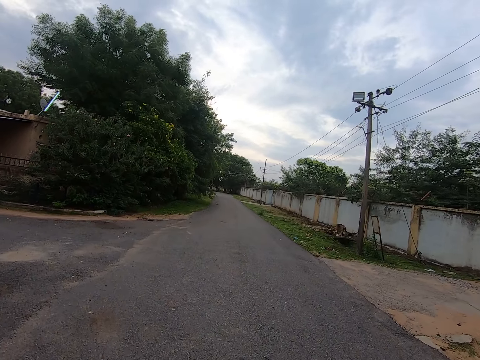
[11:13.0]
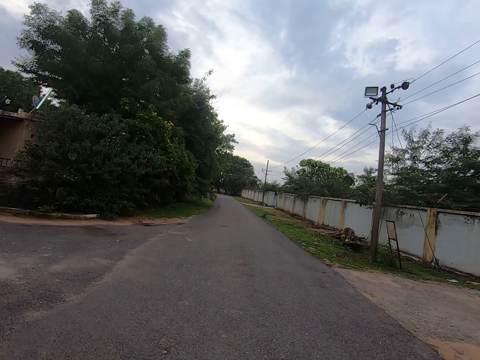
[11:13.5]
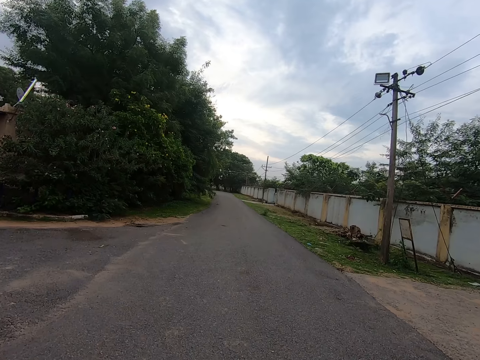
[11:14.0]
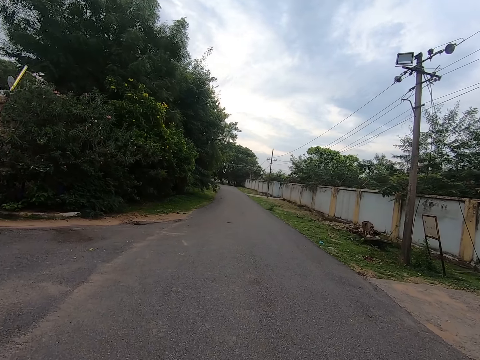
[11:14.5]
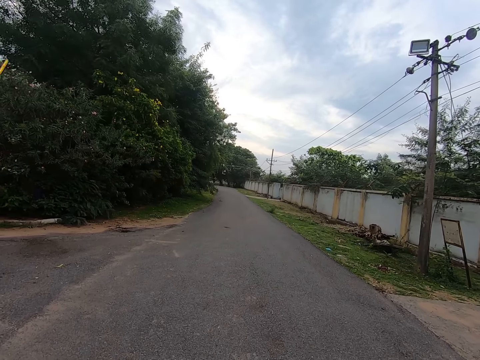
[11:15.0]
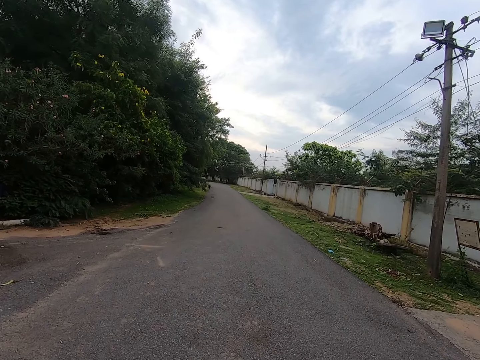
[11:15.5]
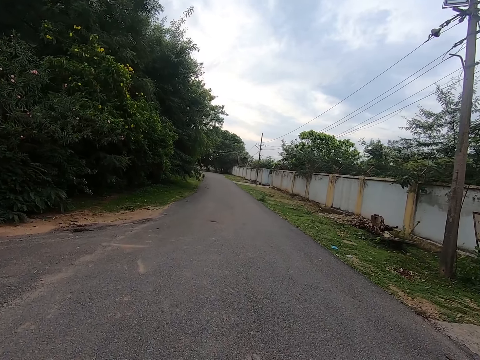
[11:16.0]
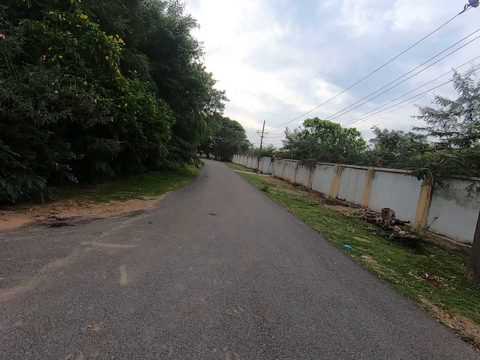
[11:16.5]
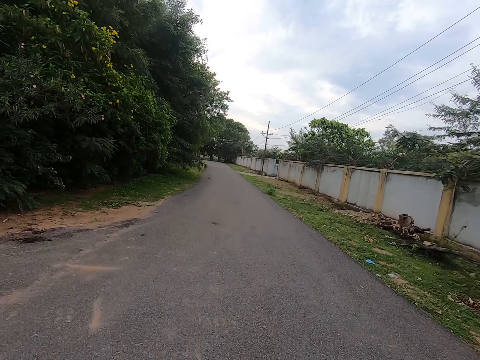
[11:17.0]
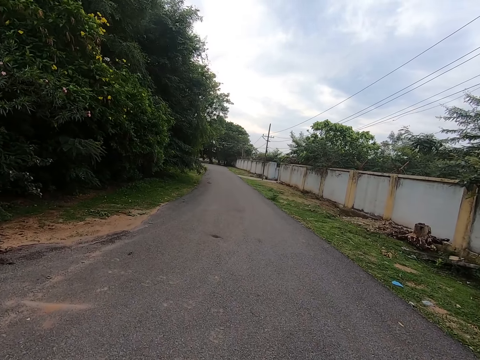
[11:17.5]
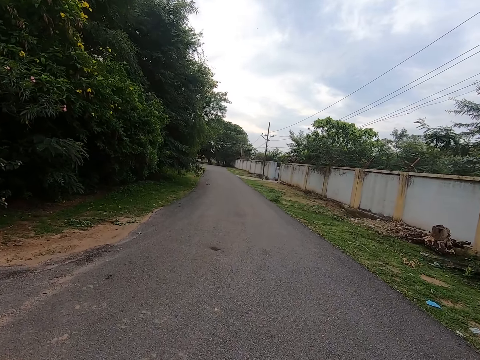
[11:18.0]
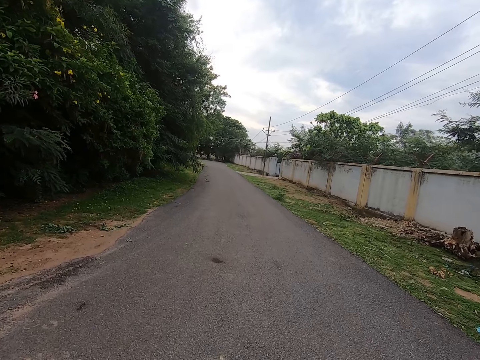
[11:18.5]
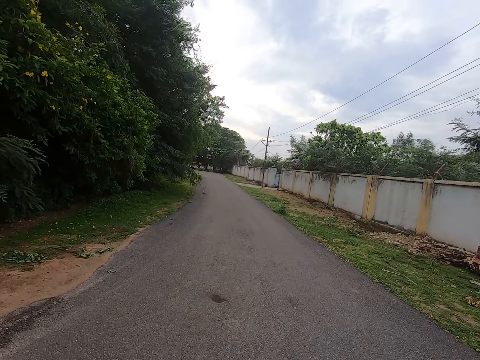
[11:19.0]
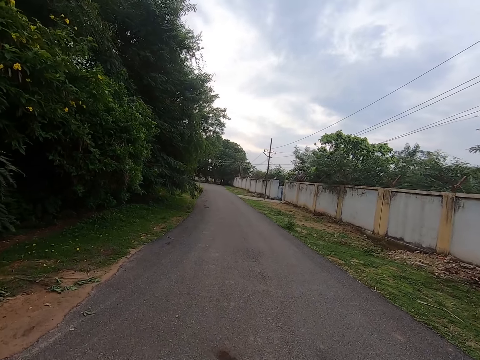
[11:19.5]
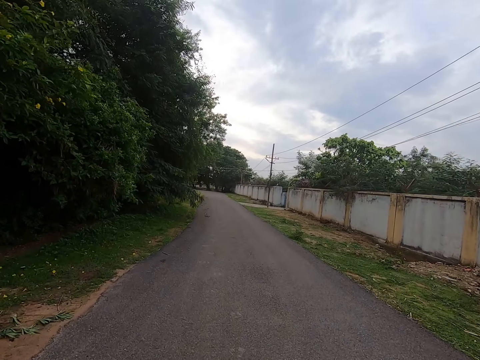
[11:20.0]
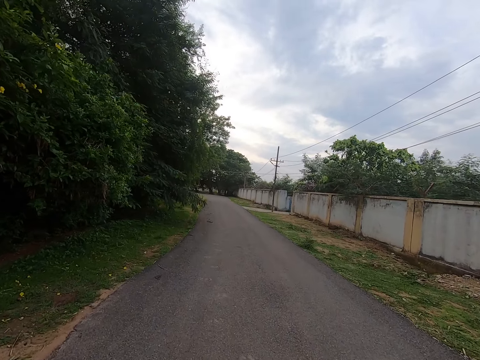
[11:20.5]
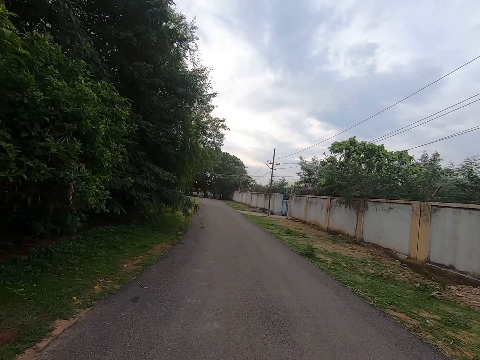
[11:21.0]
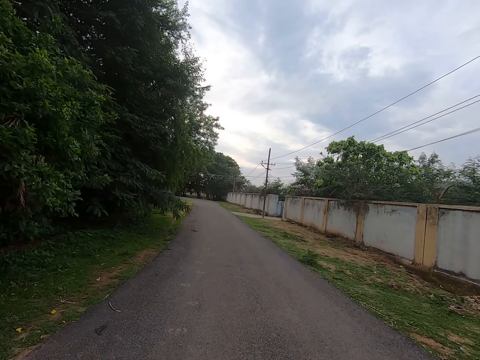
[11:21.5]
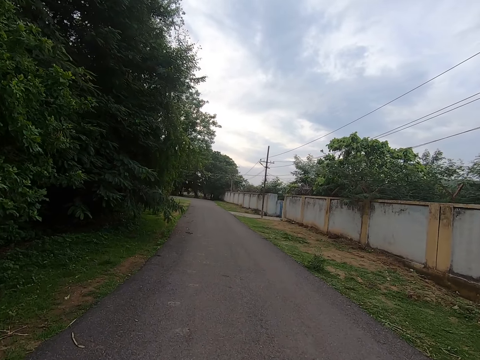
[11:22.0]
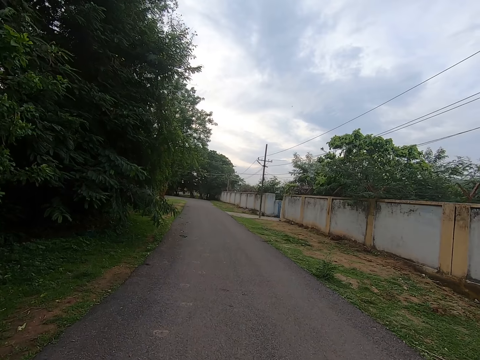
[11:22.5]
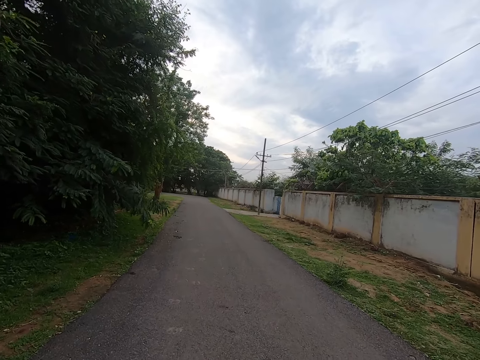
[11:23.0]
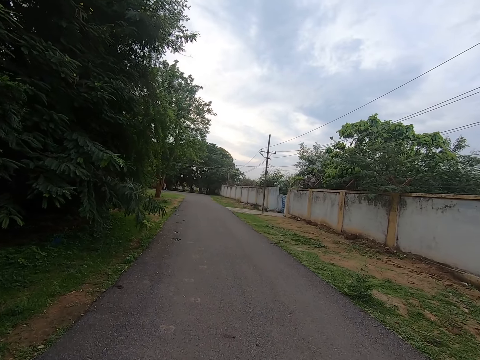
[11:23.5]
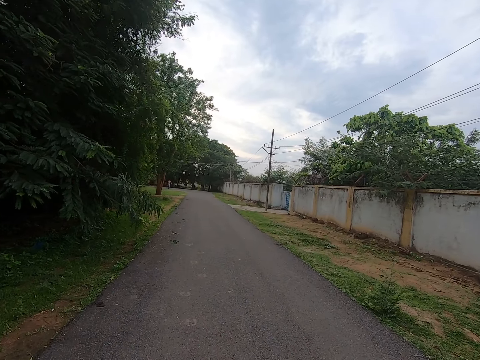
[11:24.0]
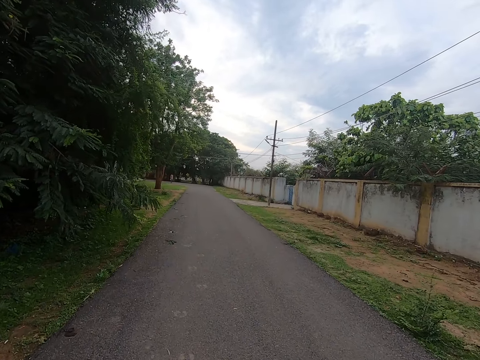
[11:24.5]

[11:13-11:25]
The camera wearer walks in front. They look in front.

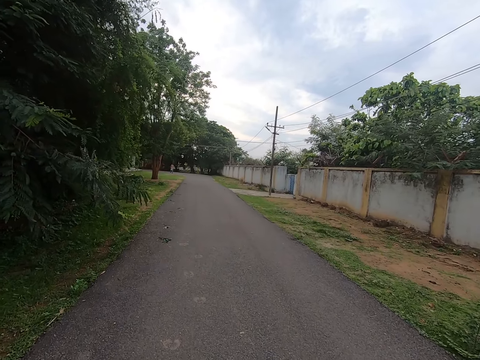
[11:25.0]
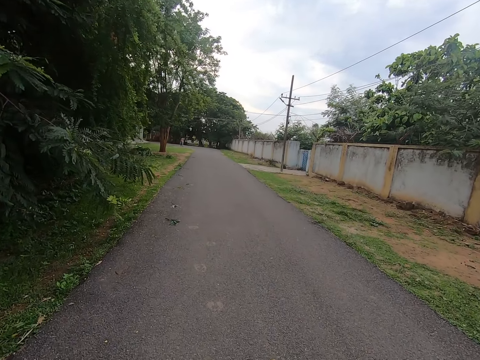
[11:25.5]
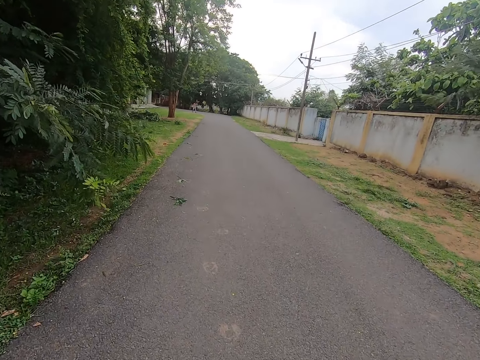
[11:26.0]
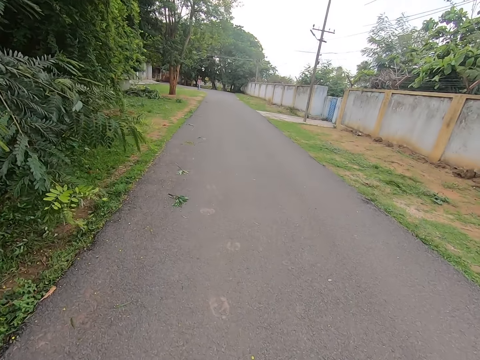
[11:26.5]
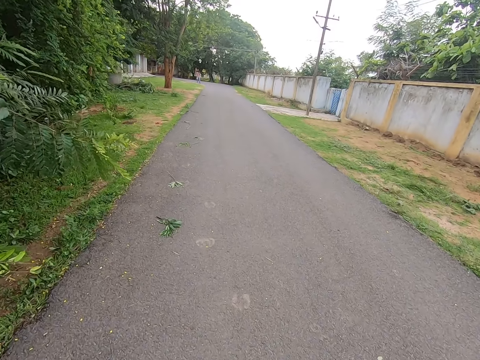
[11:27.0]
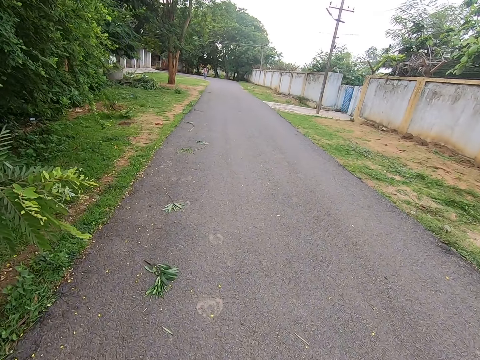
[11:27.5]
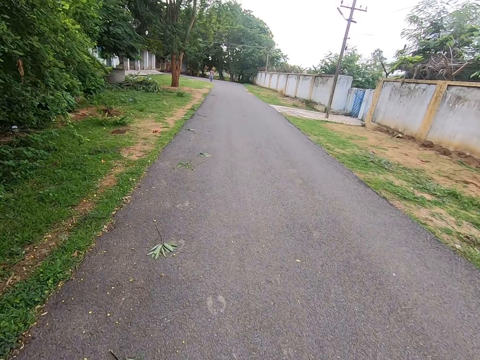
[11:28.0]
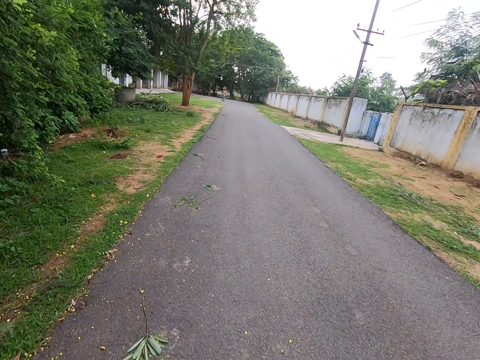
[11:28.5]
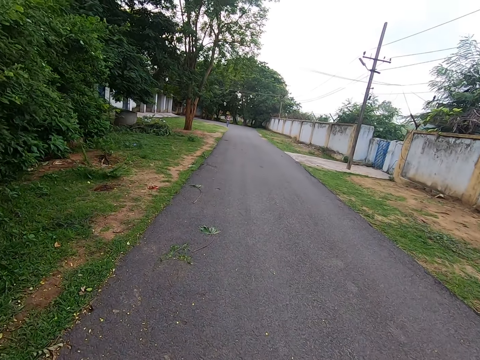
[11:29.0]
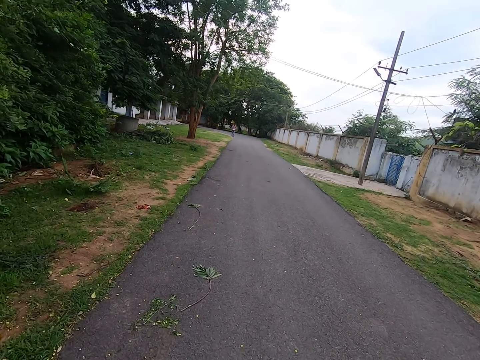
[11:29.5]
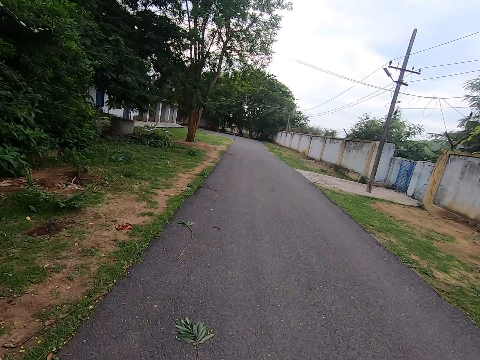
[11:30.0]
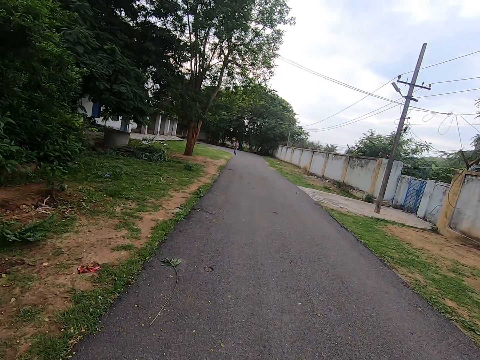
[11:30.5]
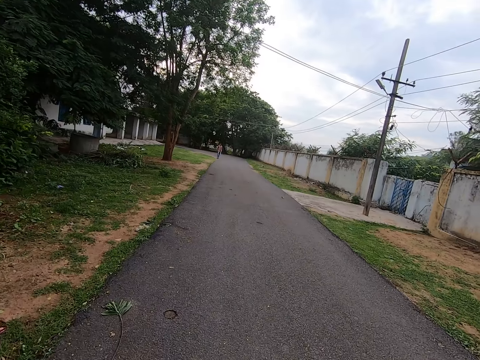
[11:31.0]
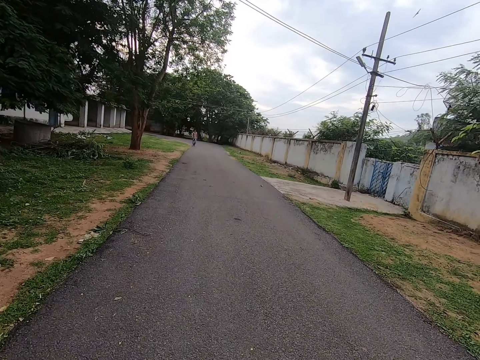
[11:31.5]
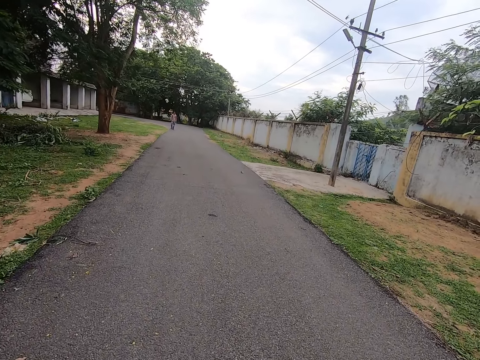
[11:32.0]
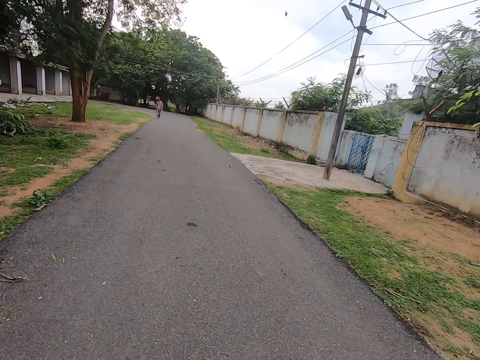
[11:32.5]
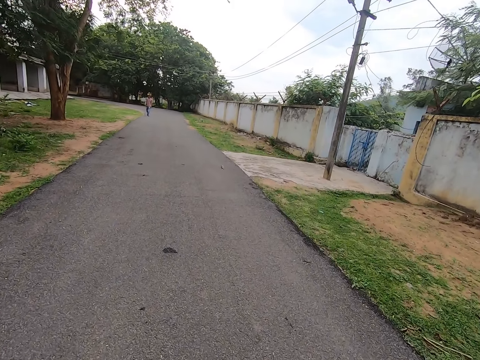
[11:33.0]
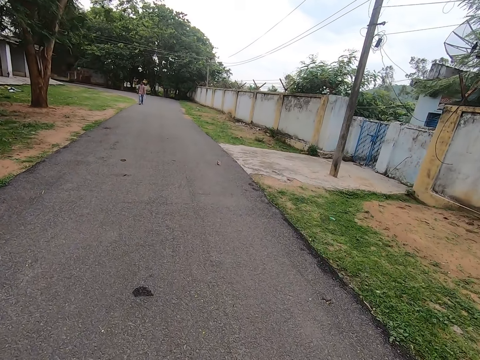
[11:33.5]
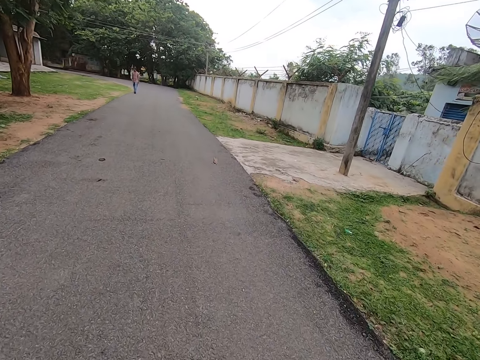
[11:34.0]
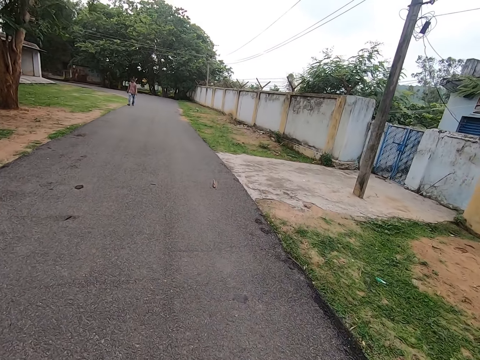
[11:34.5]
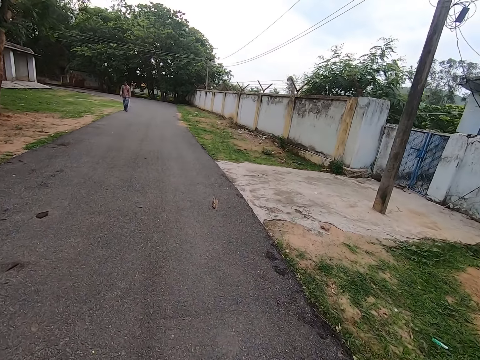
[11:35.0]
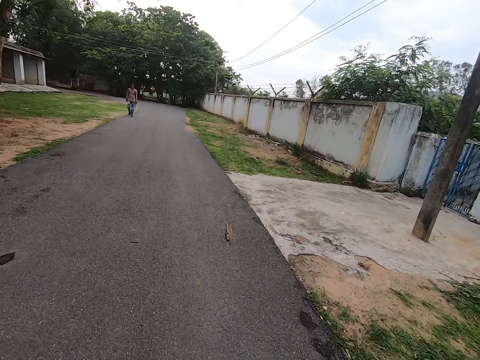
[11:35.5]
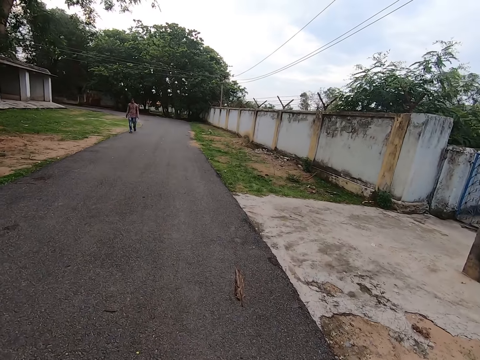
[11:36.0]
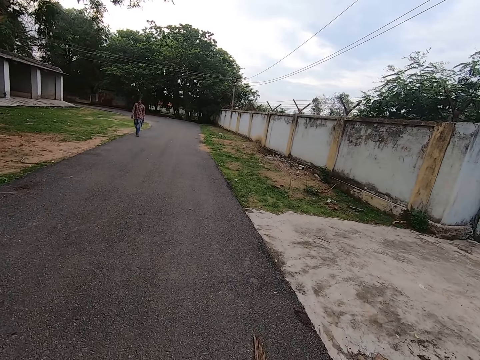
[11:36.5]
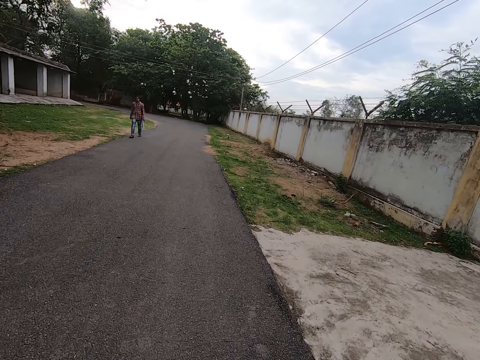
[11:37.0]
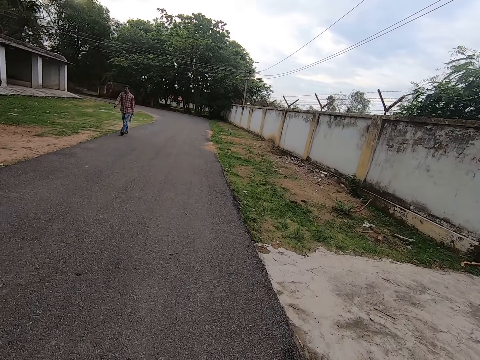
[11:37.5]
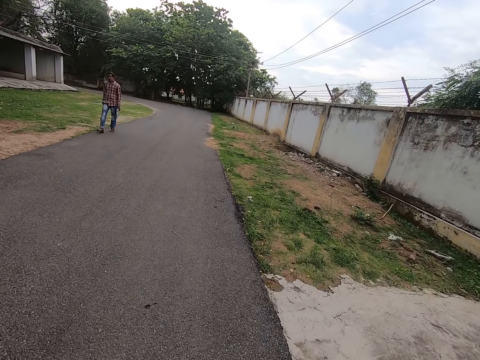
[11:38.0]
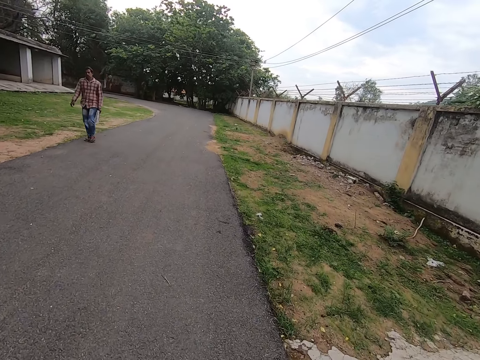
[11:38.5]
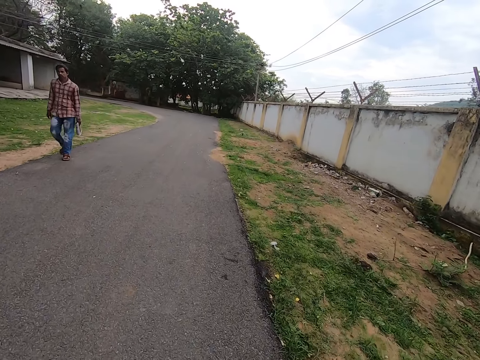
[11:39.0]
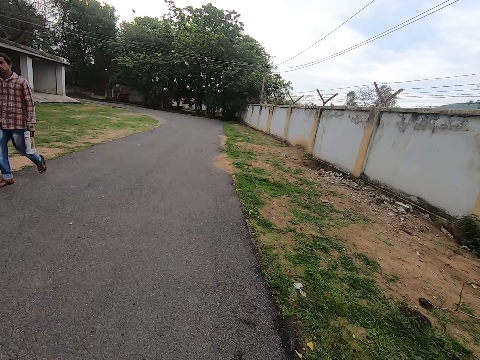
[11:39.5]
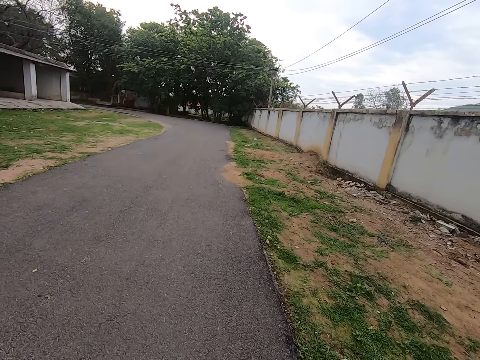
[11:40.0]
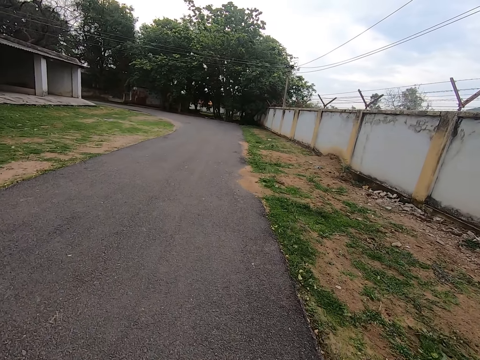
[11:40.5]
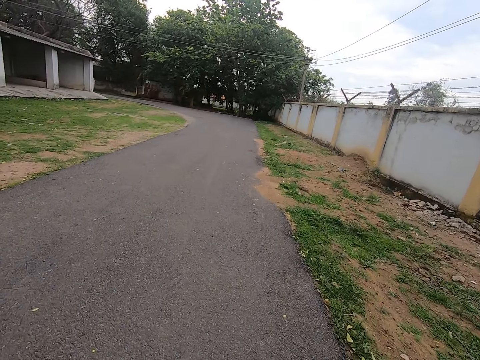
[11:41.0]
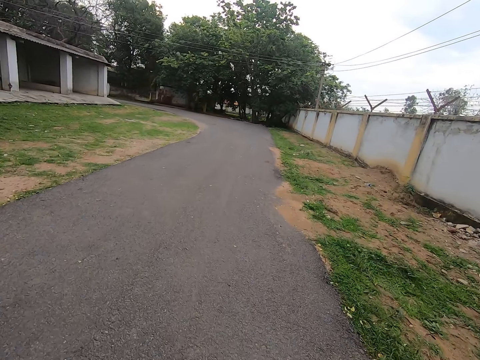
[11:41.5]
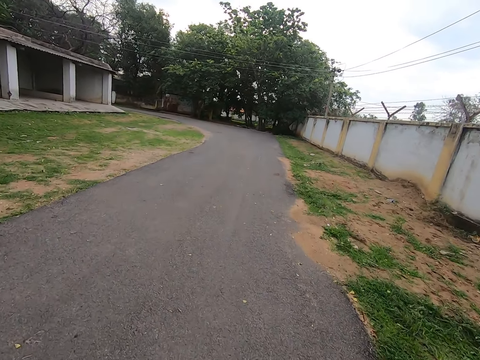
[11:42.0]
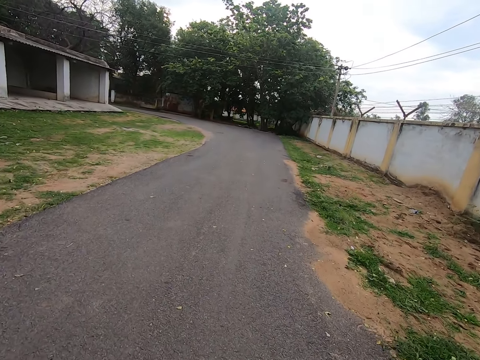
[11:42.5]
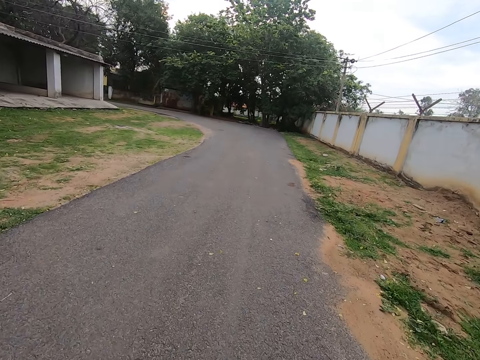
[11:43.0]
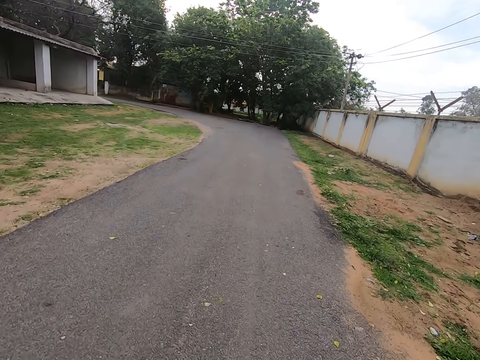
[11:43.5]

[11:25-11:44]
The camera wearer walks in front. They look in front. They walk in front.
